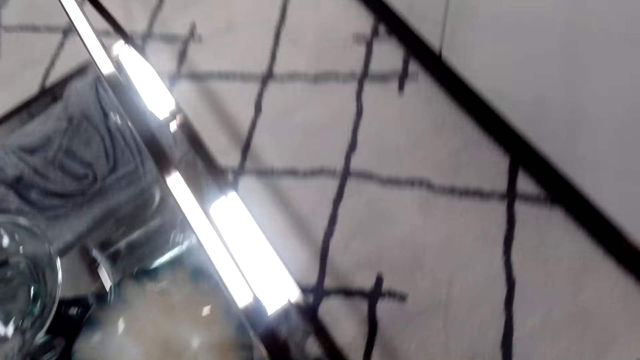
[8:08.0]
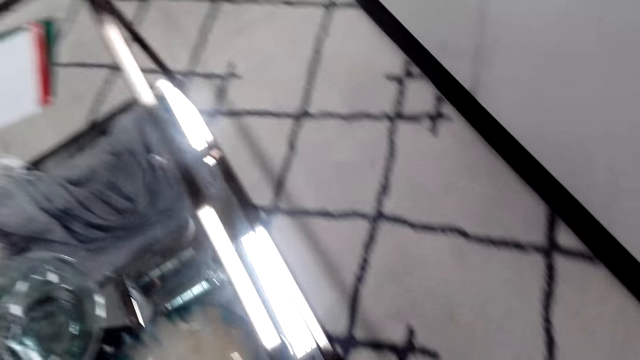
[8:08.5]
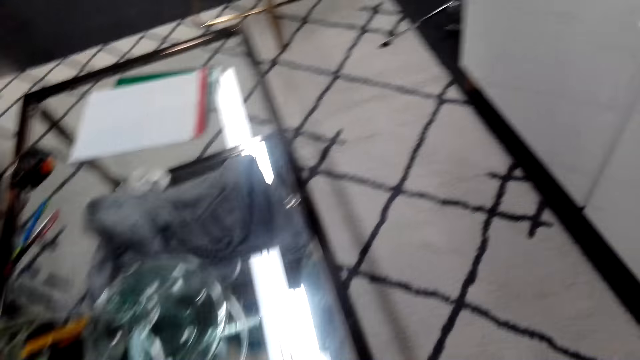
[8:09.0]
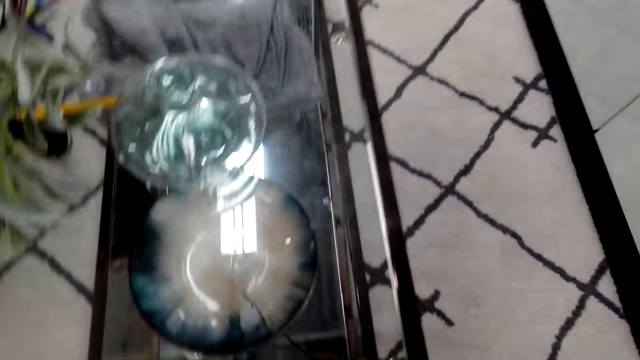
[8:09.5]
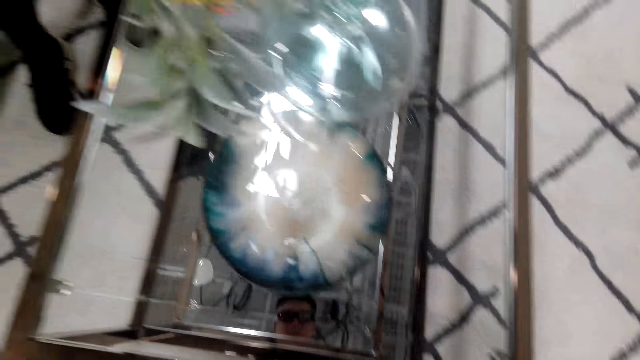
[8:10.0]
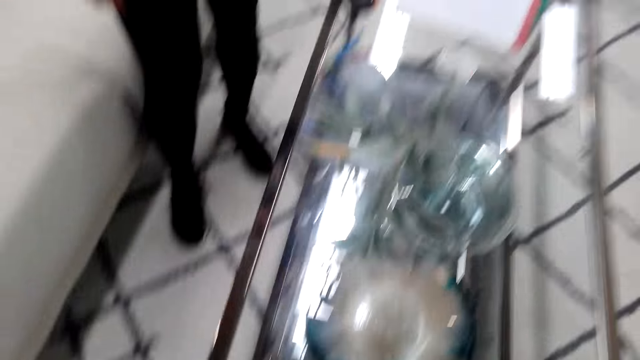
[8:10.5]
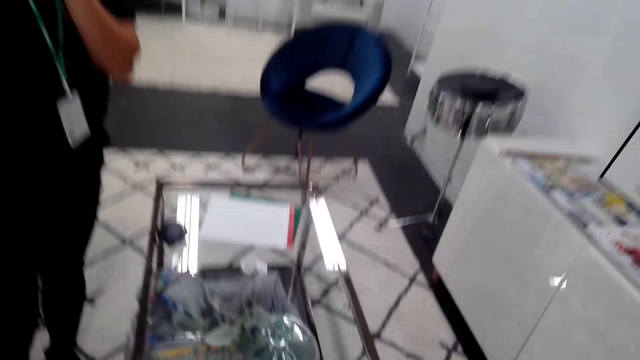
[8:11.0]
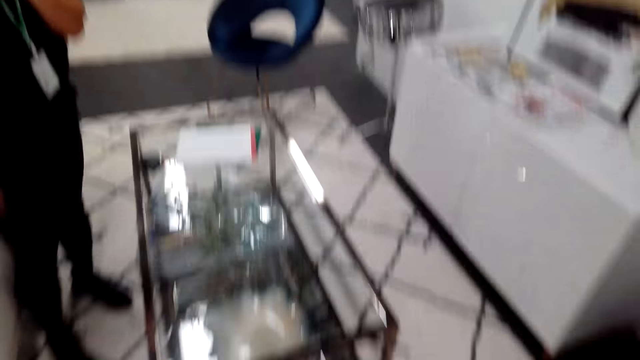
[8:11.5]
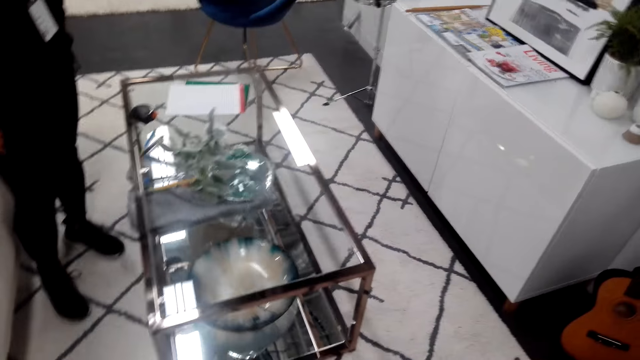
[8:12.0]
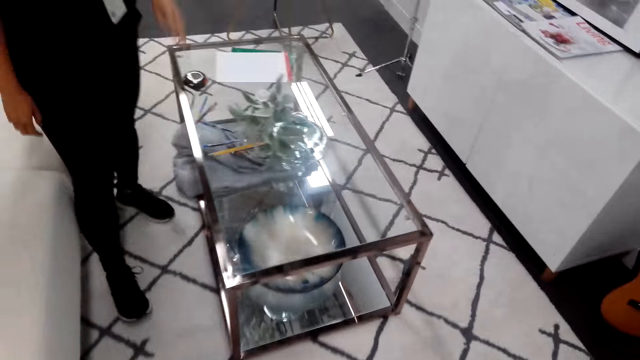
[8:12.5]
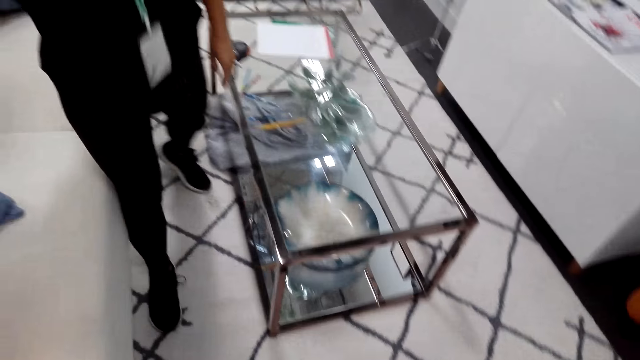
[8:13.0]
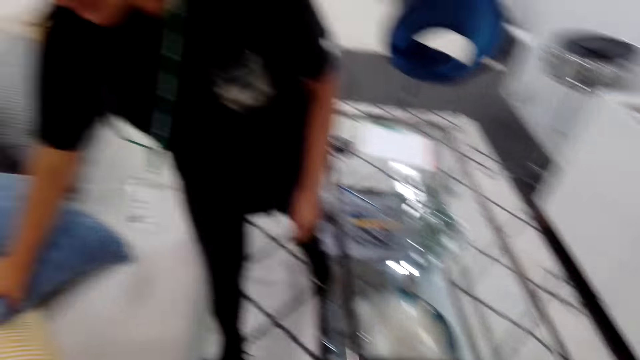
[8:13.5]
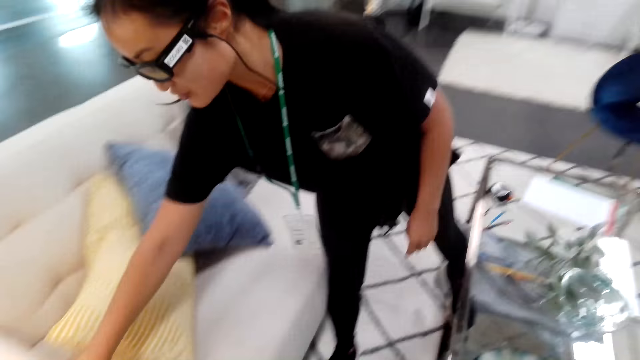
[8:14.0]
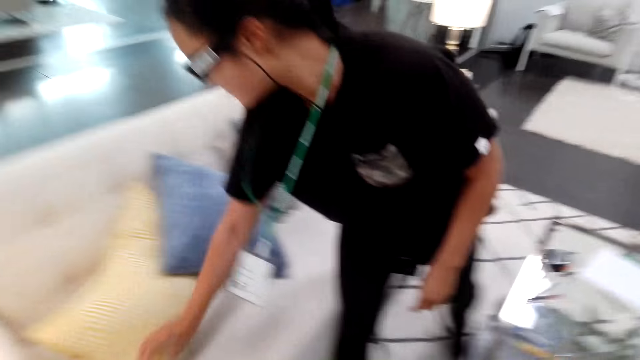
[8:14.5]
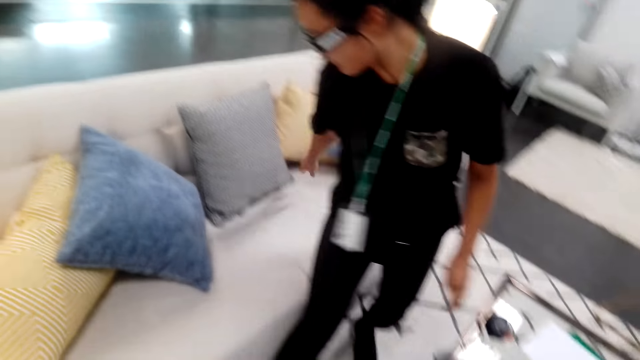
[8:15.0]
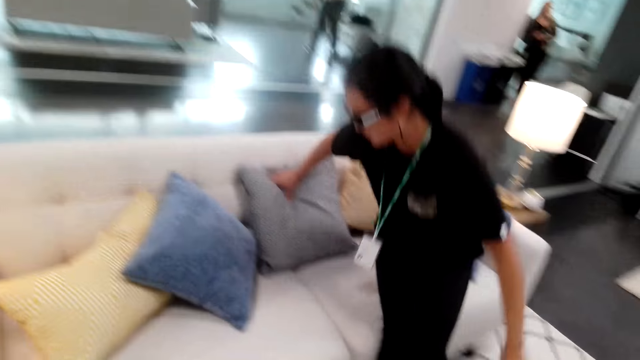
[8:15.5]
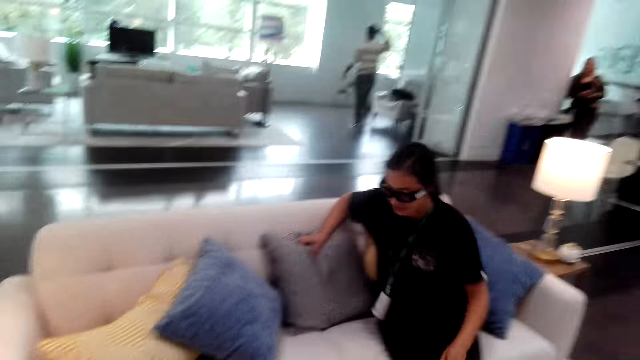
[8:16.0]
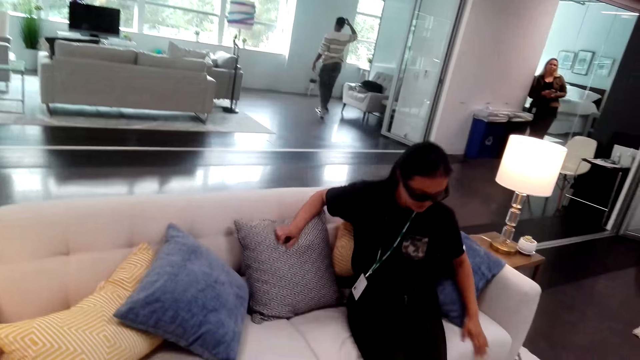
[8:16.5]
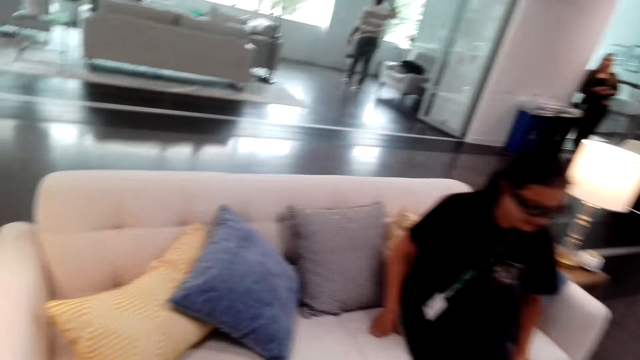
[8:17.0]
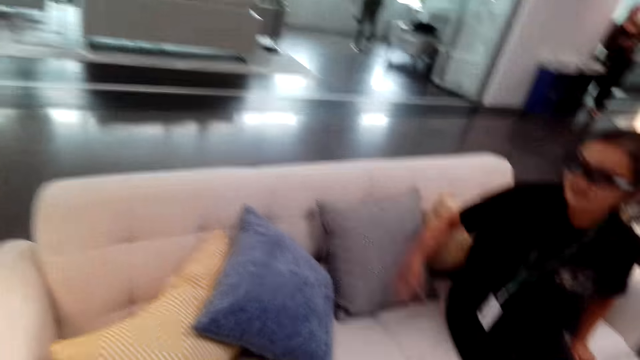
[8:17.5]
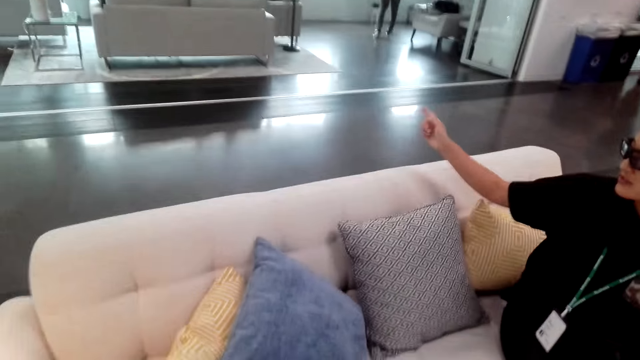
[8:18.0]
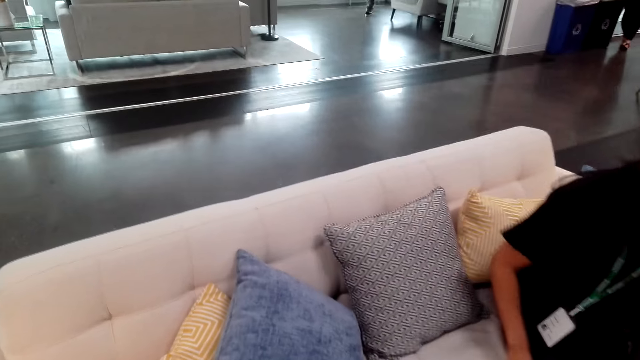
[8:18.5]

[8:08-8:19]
The camera wearer does something. They talk to a woman. The woman touches the couch, moves the pillow. The woman sits on the couch.

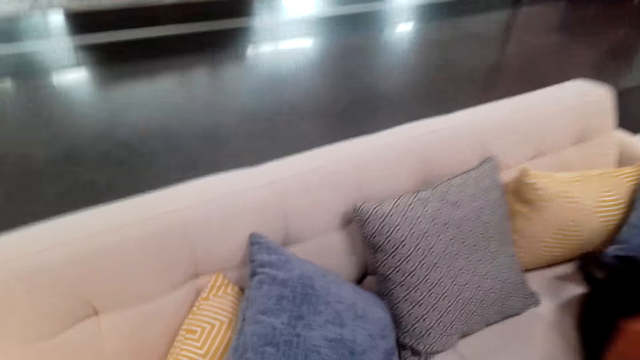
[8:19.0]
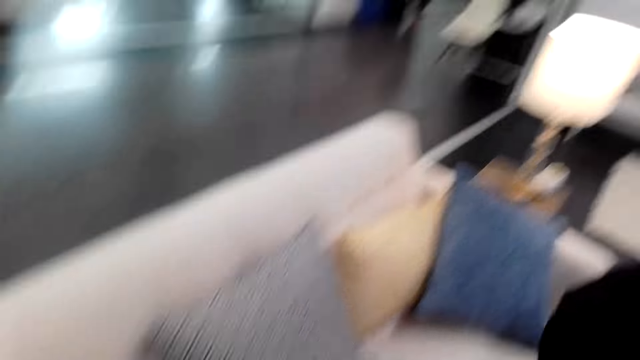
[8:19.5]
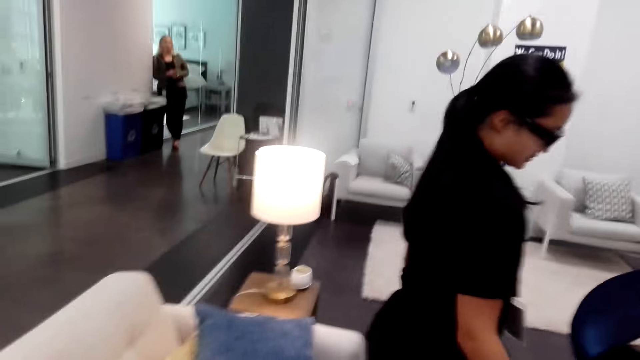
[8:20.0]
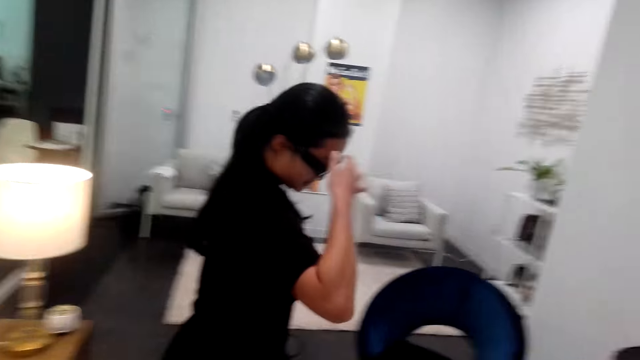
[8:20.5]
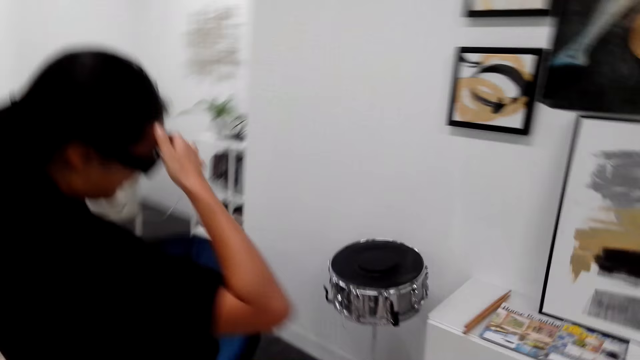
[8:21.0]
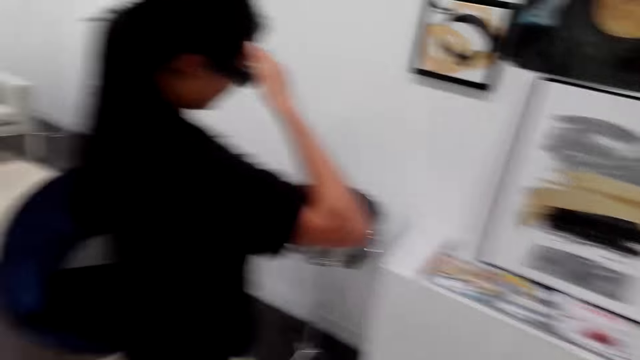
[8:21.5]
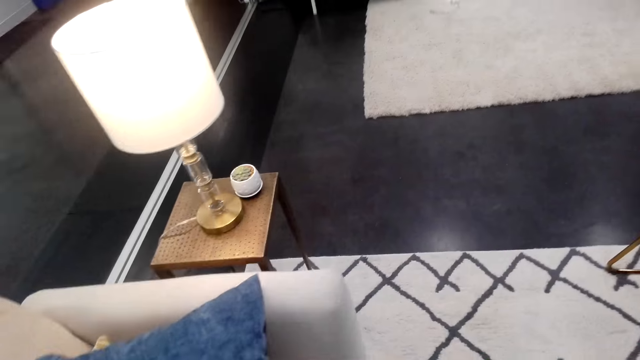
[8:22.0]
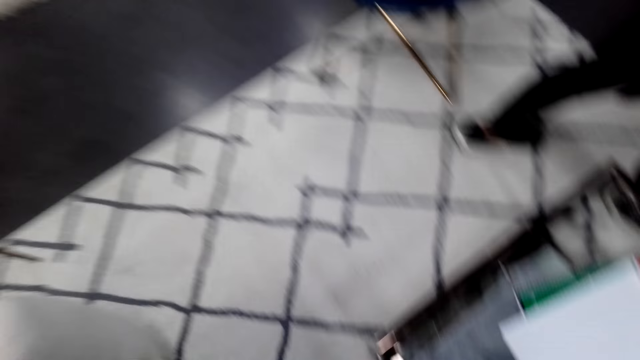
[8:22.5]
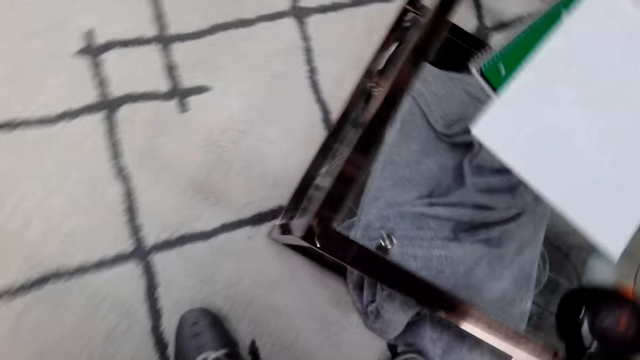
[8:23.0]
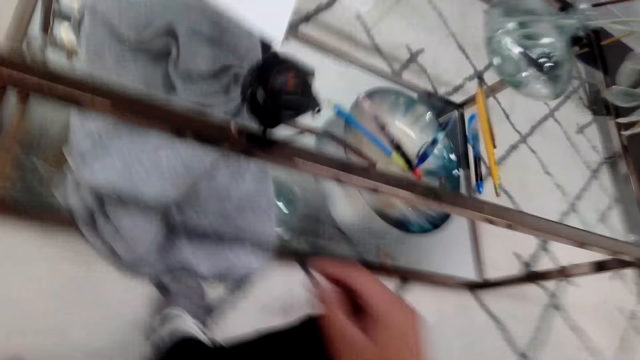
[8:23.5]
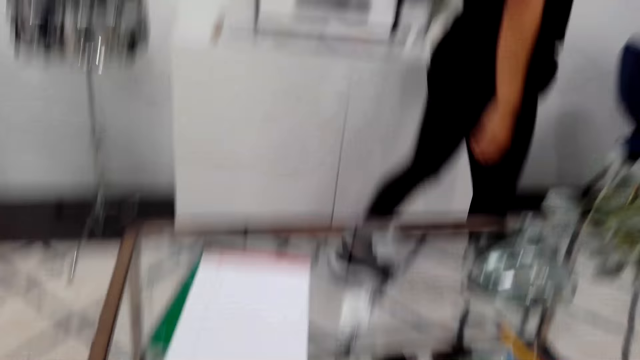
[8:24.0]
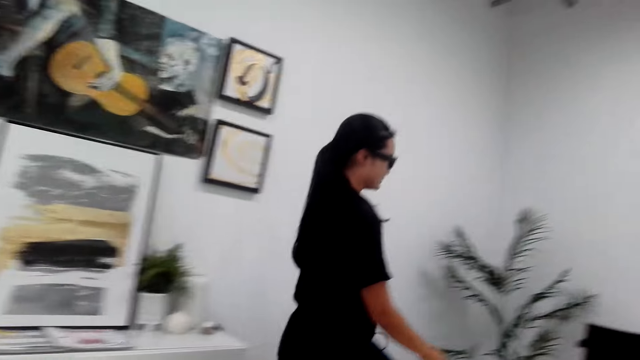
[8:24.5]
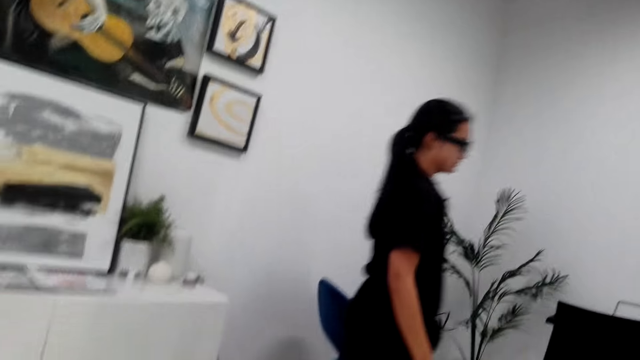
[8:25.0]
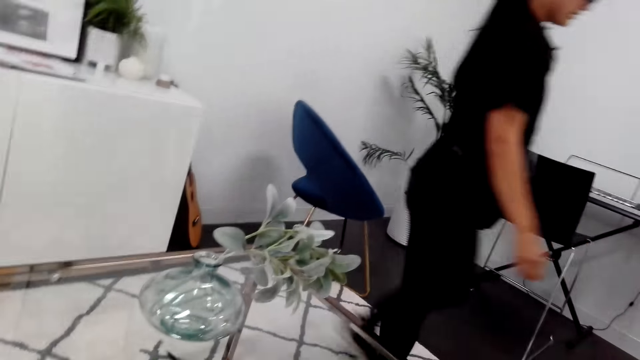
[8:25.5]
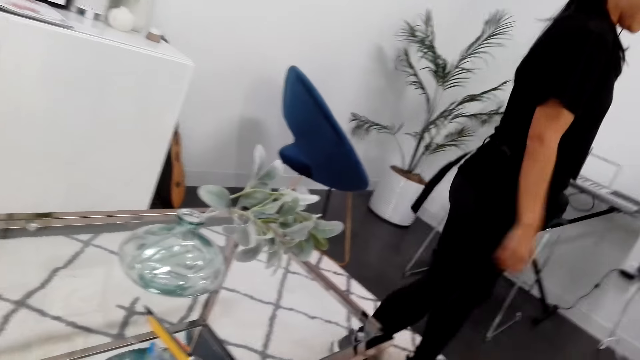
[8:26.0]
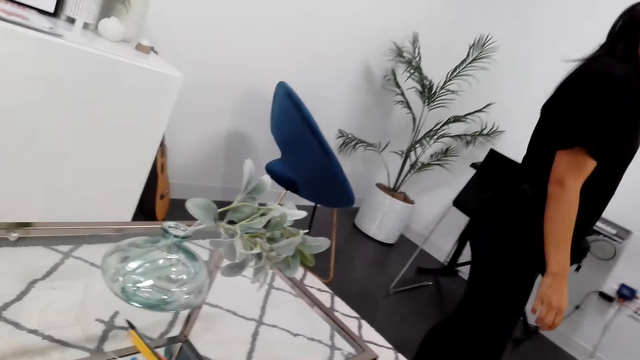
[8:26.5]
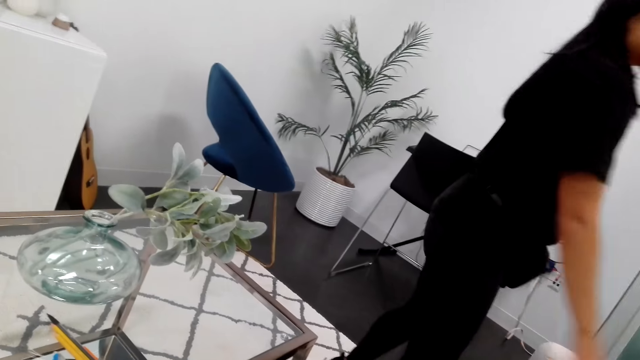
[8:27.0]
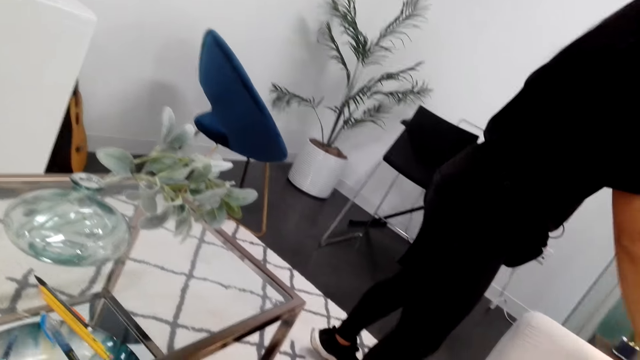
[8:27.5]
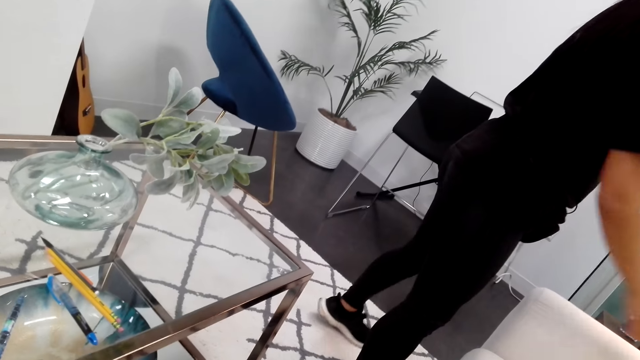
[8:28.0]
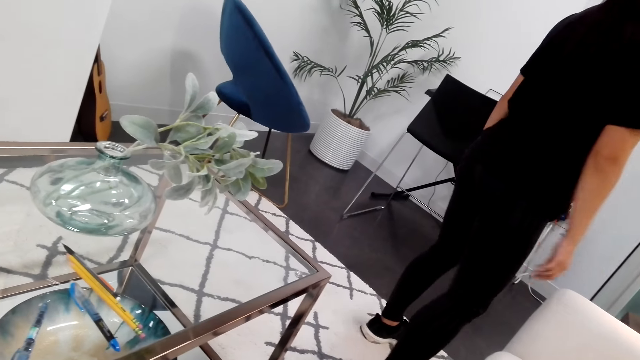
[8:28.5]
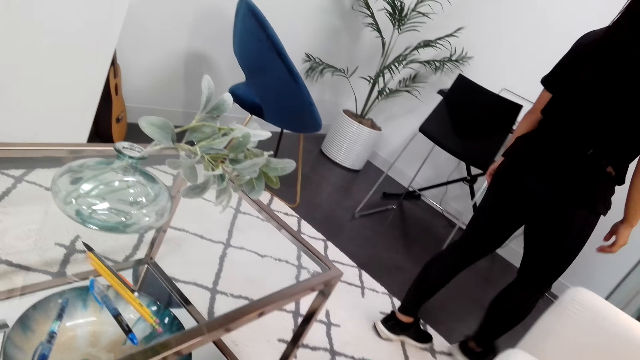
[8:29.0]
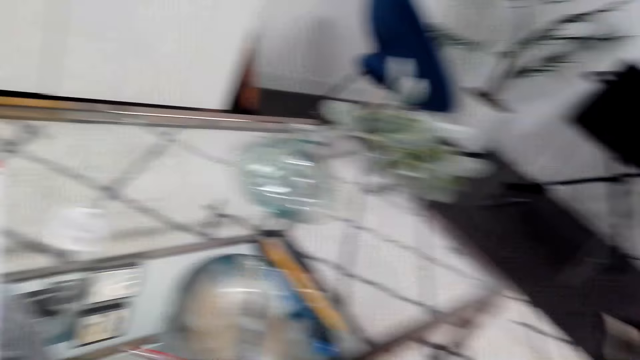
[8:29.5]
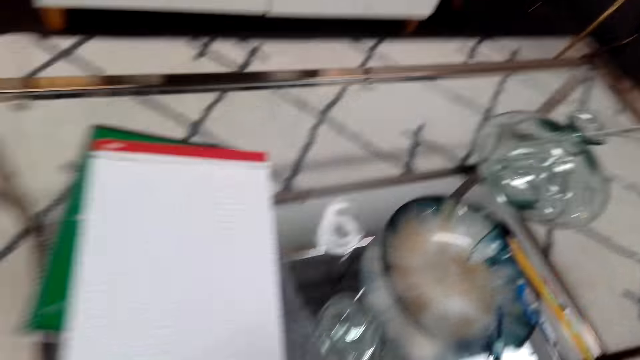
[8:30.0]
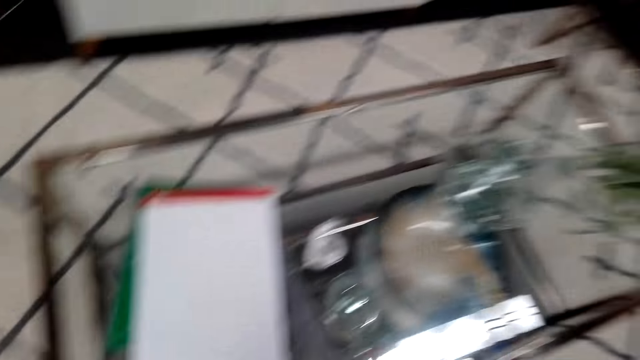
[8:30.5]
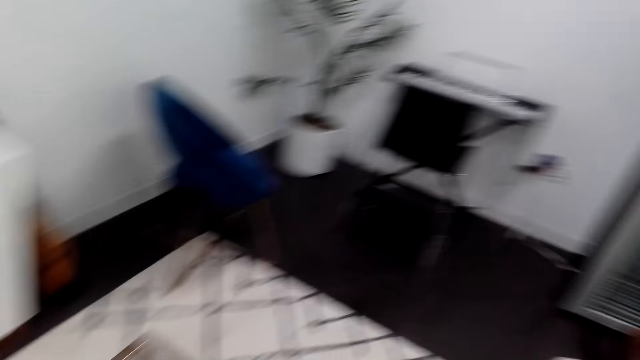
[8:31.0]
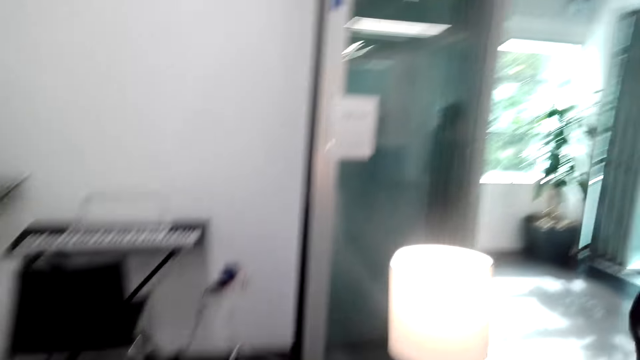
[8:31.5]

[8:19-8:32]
The camera wearer looks at the couch. A woman moves around. The woman does something on her face with her right hand. The woman walks in the house. The camera wearer walks in the house and sits on the couch. The woman walks around the house, moves something, and moves around.
